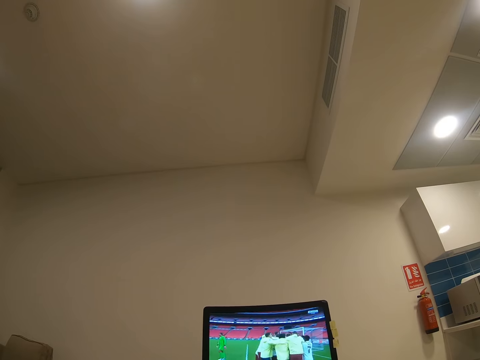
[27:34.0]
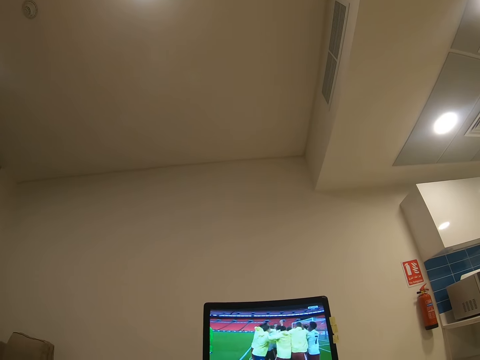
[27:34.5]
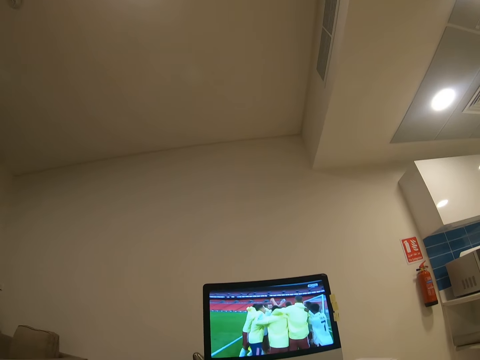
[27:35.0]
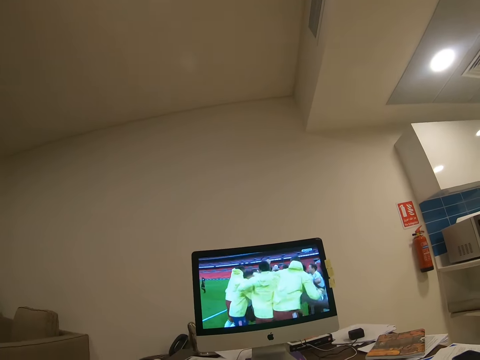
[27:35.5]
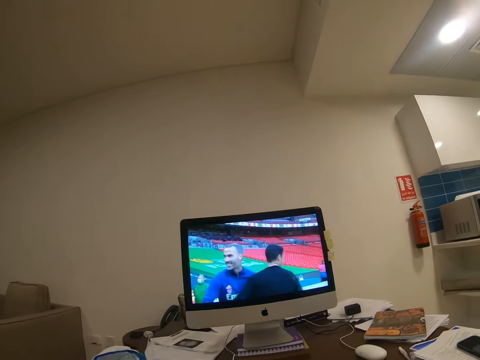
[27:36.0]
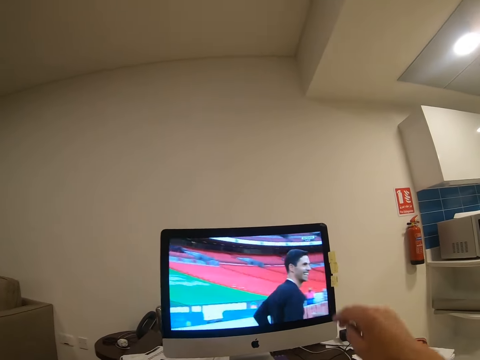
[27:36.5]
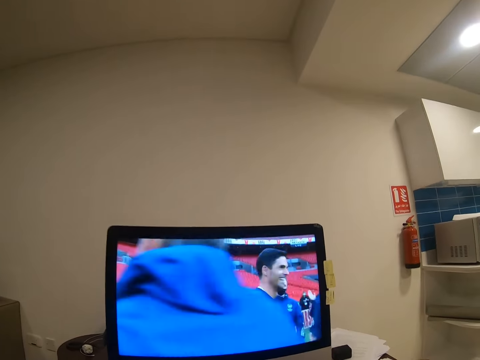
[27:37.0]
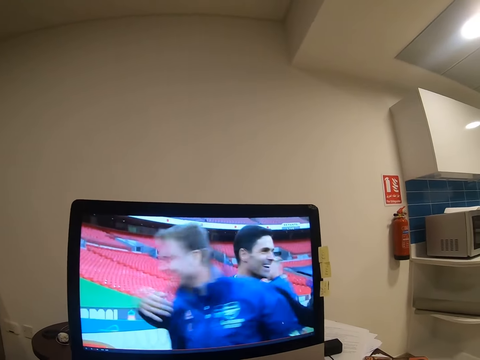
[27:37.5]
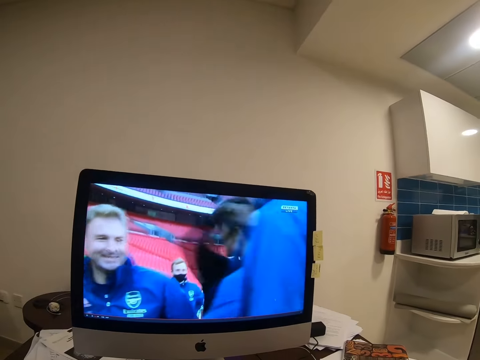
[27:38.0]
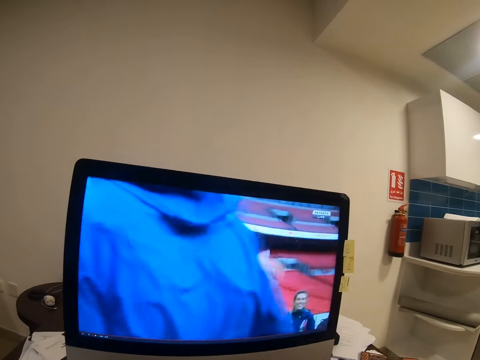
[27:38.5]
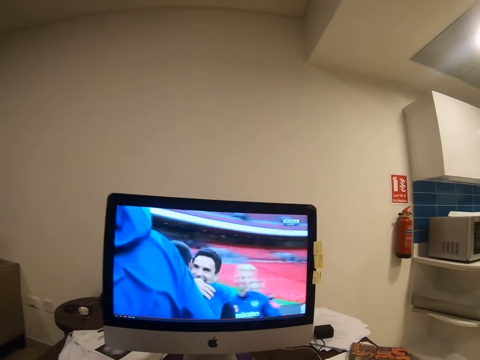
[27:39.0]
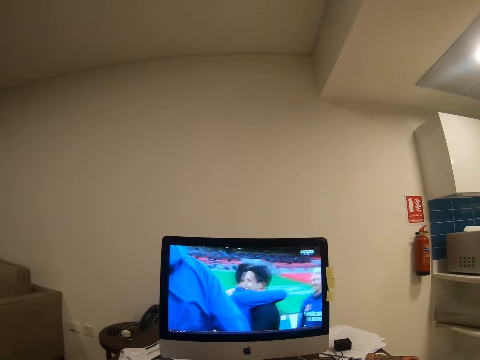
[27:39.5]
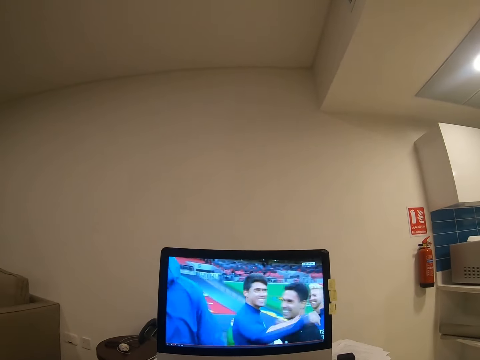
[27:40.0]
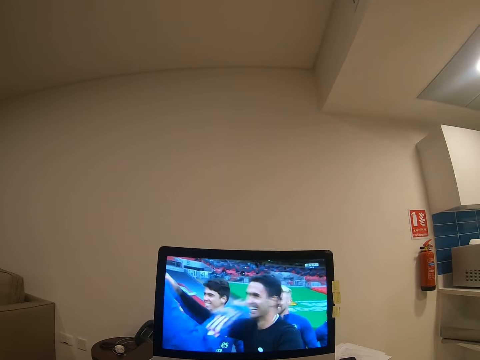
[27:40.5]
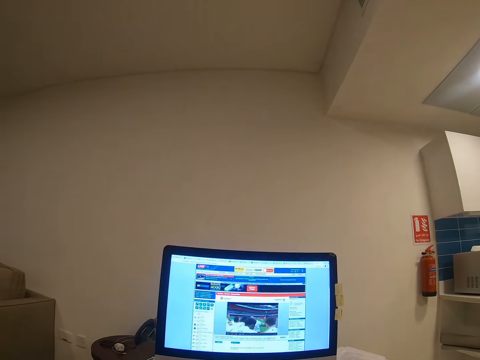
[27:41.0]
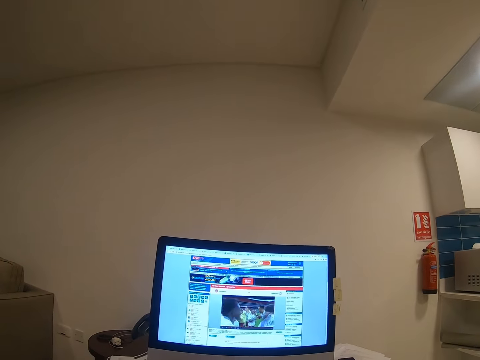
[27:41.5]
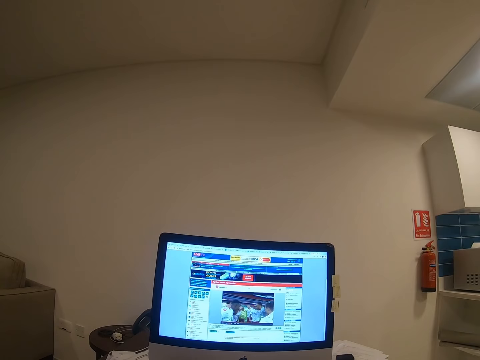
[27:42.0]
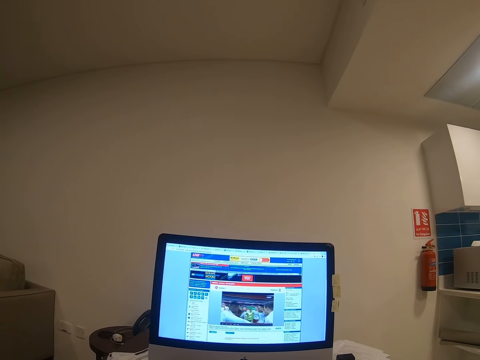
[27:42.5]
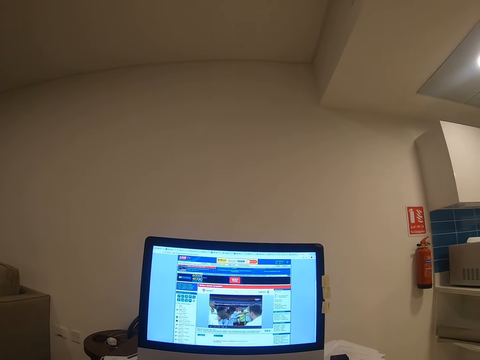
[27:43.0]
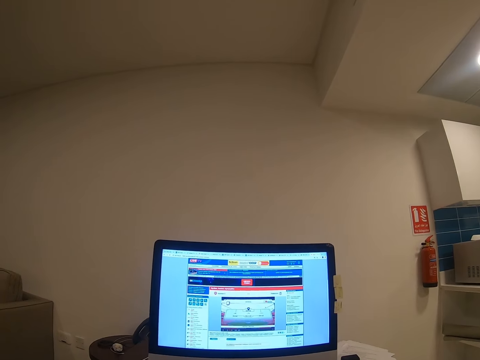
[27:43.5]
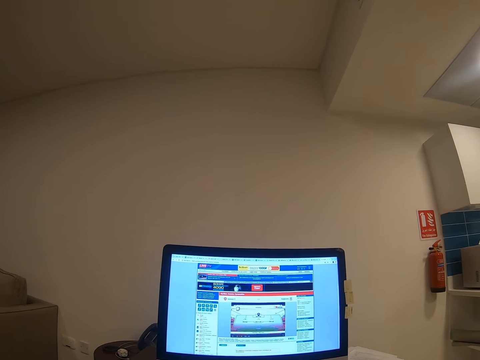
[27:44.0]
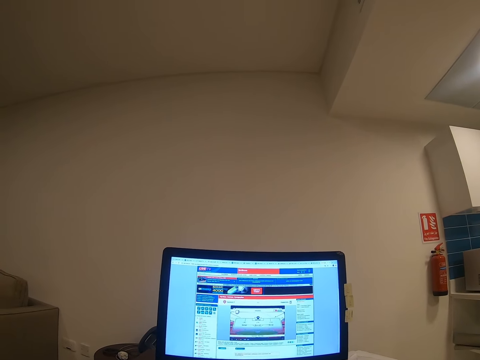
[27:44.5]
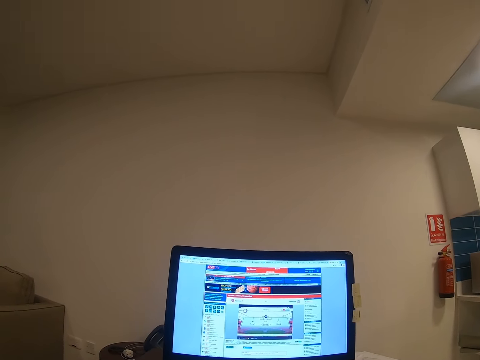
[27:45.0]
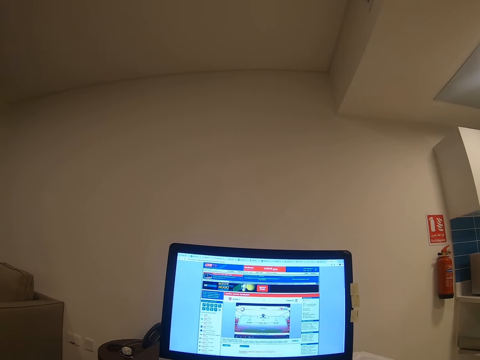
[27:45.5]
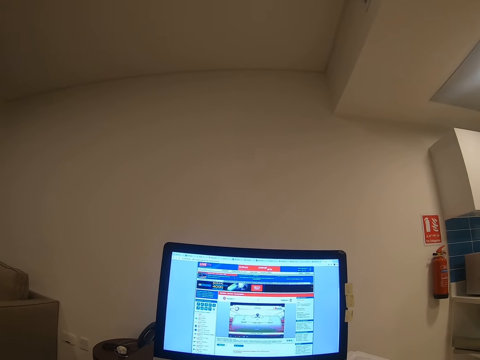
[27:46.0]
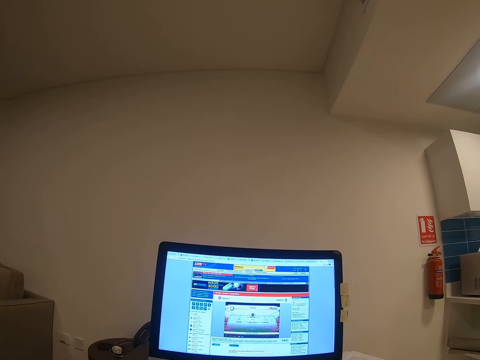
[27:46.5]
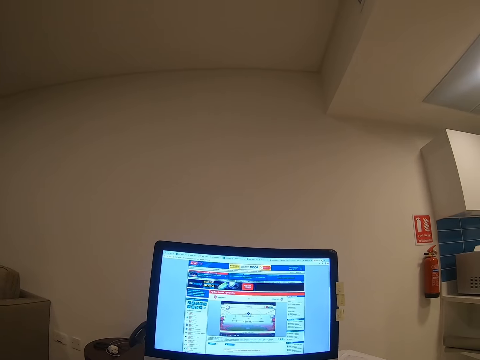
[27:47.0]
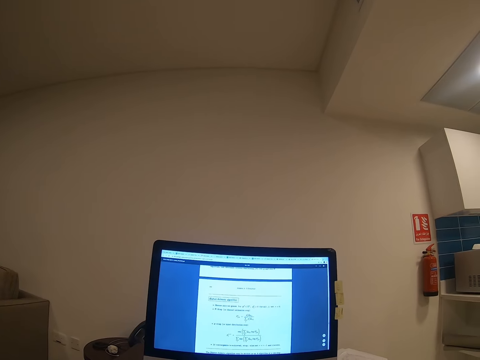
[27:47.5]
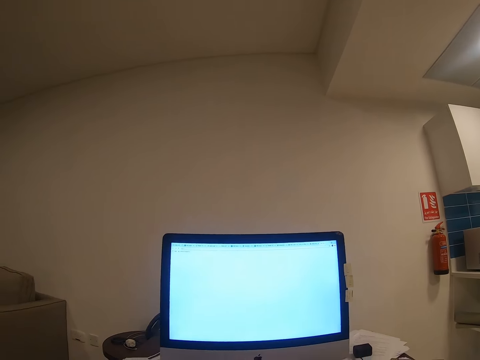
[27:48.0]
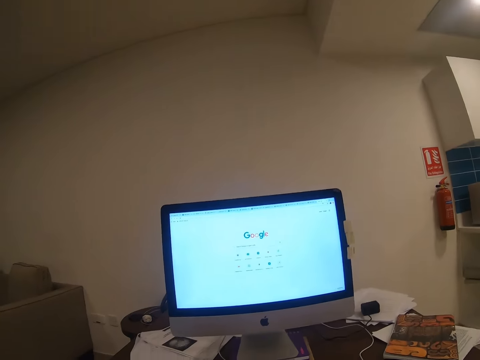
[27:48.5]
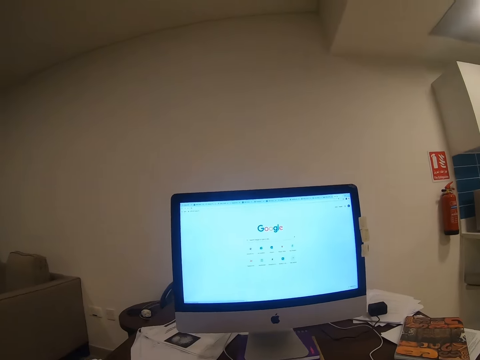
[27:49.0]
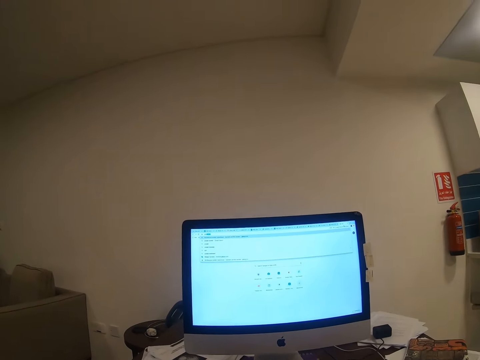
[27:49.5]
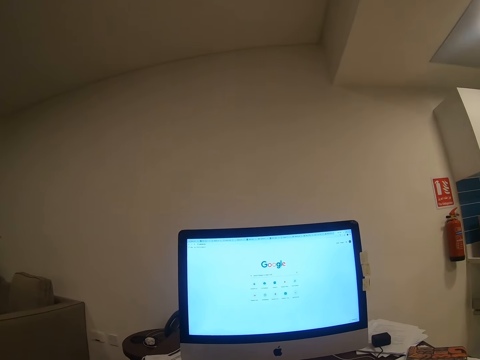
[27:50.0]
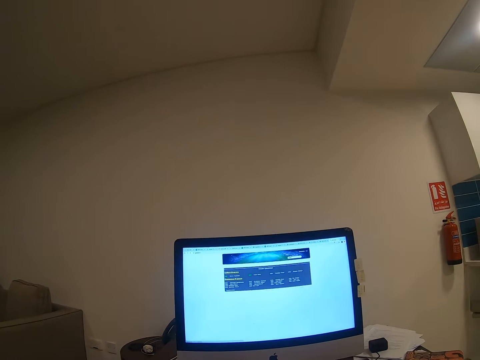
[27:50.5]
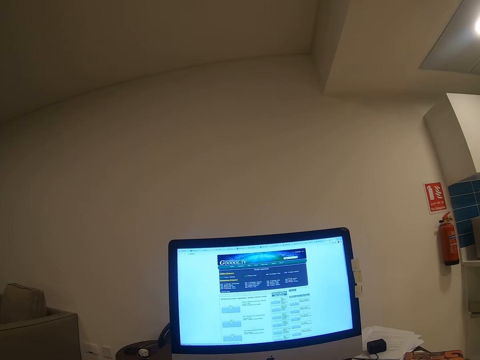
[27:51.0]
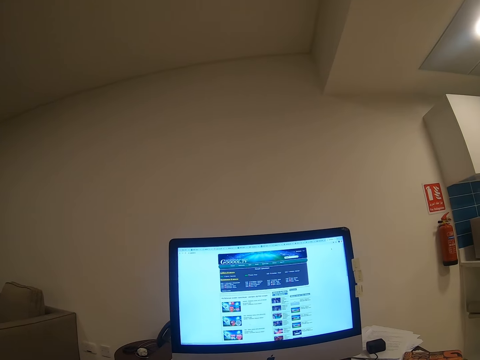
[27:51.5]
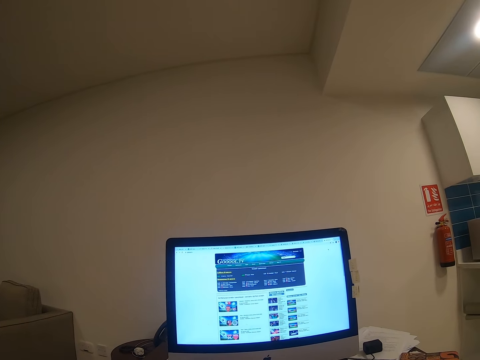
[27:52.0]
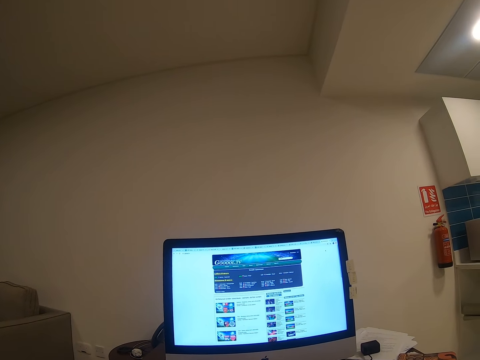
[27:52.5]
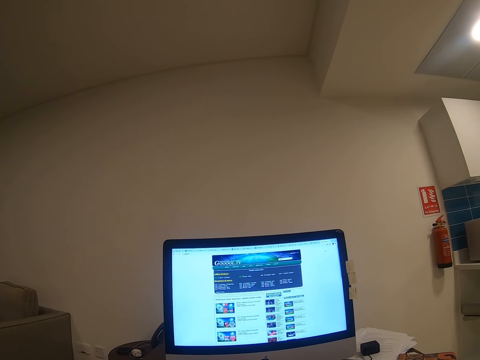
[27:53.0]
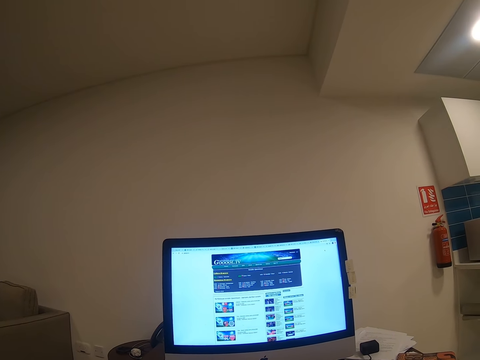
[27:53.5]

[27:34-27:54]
The camera wearer moves his body. He moves a hand. He operates the computer with the mouse. He operates the desktop.

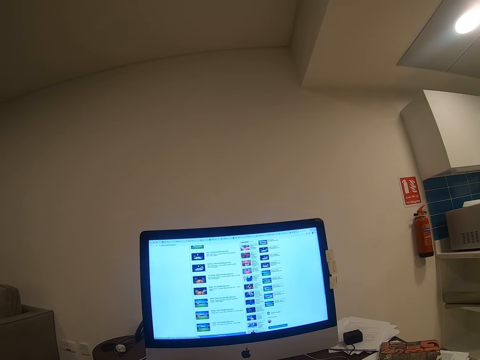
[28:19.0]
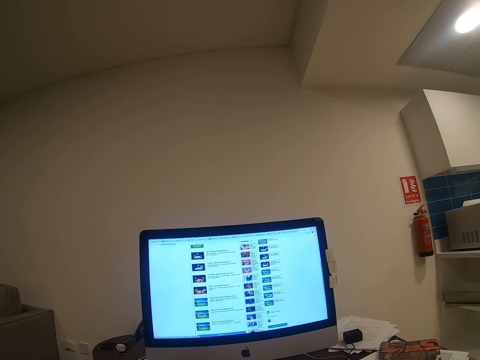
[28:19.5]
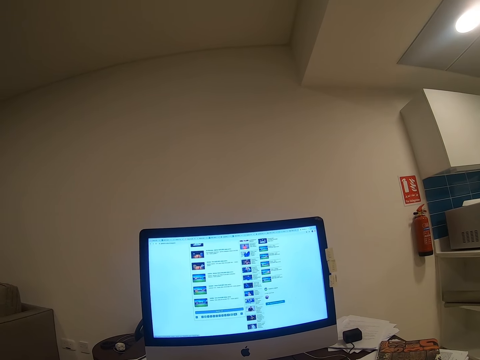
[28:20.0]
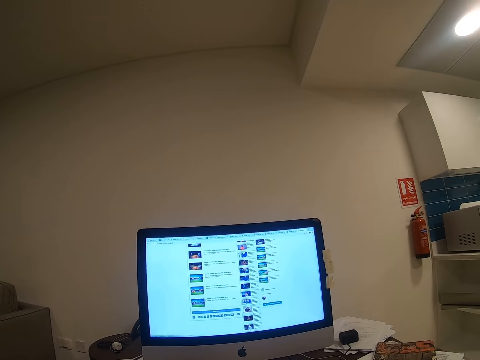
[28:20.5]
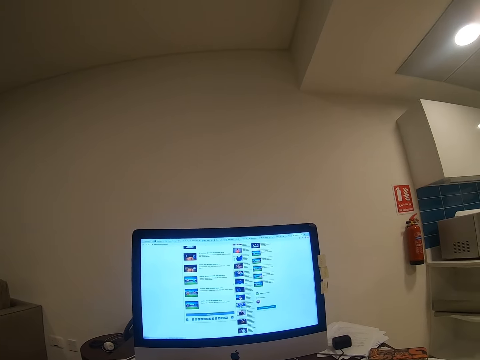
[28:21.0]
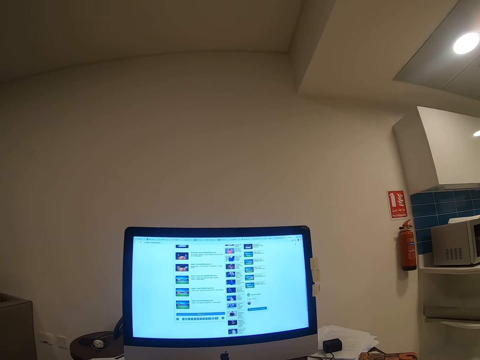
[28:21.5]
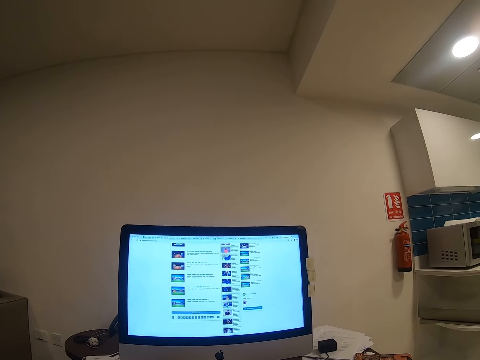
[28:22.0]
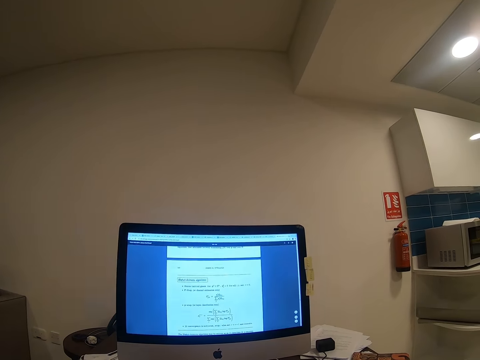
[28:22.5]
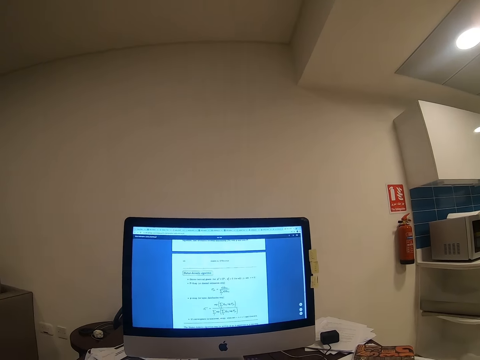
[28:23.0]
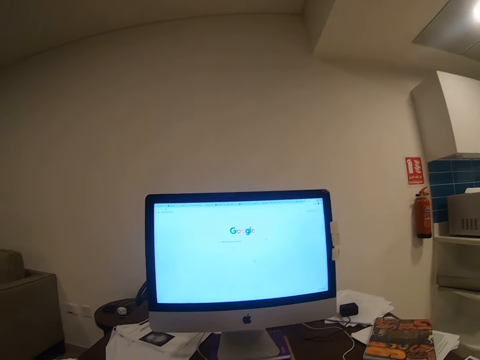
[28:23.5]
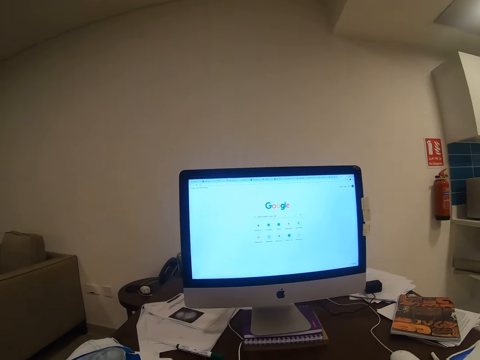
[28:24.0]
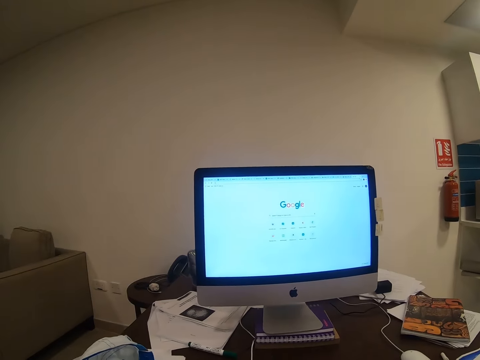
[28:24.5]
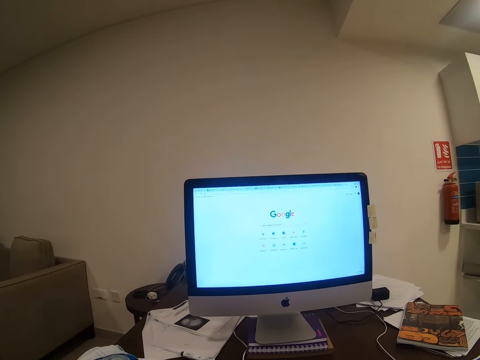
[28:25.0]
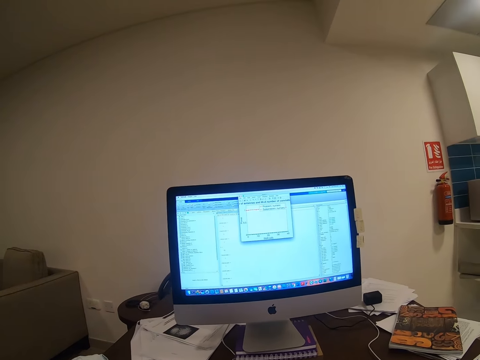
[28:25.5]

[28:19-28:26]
The camera wearer moves his body.
